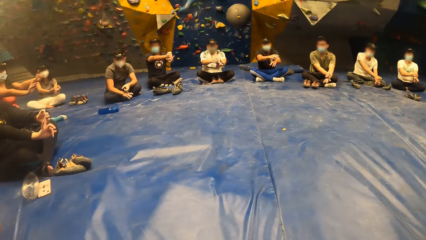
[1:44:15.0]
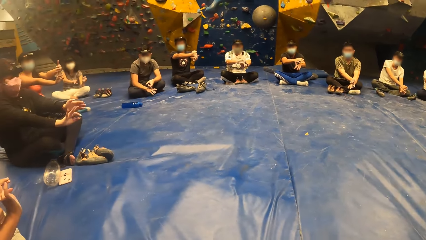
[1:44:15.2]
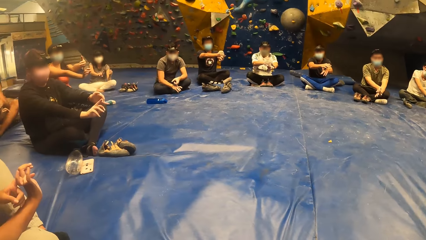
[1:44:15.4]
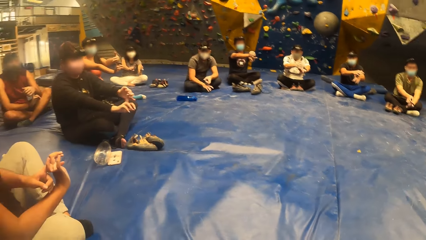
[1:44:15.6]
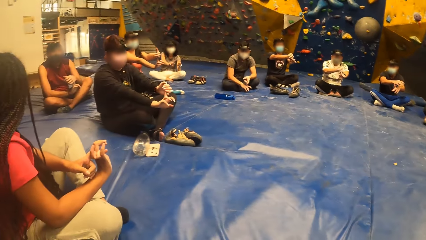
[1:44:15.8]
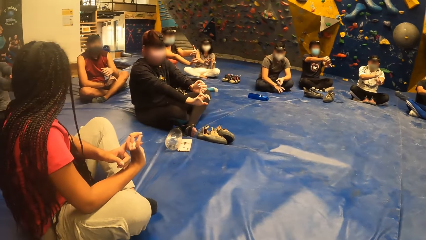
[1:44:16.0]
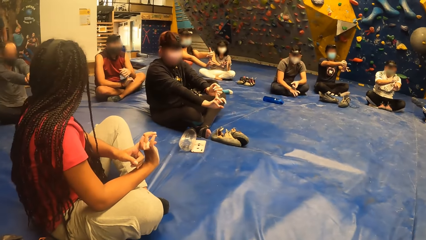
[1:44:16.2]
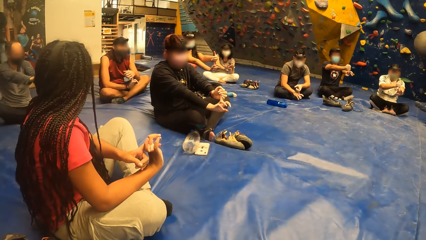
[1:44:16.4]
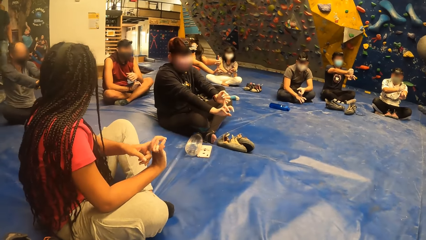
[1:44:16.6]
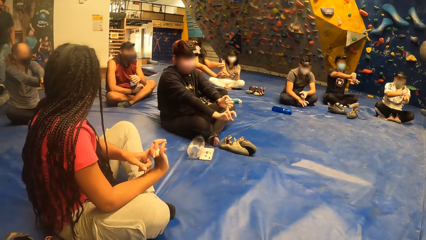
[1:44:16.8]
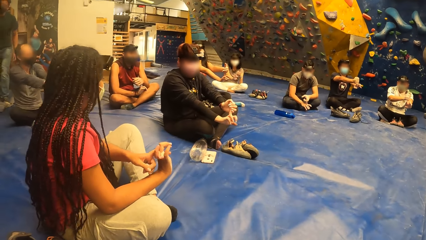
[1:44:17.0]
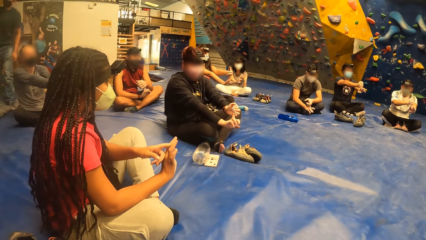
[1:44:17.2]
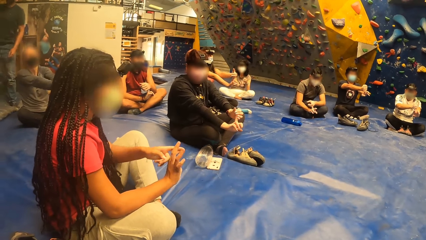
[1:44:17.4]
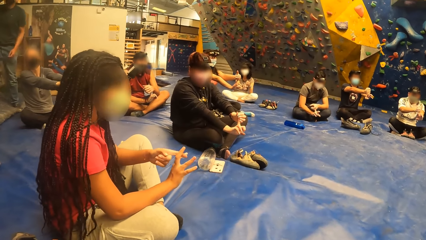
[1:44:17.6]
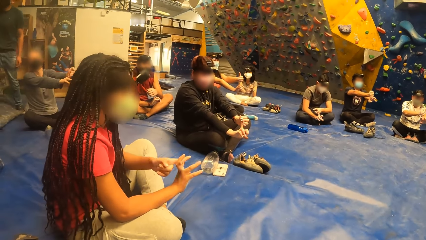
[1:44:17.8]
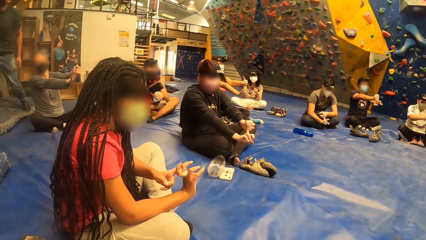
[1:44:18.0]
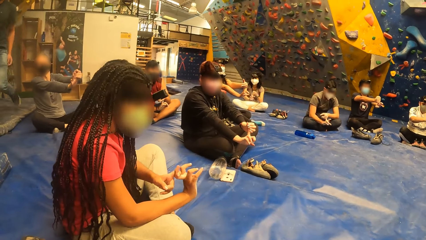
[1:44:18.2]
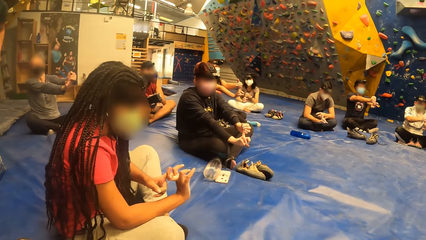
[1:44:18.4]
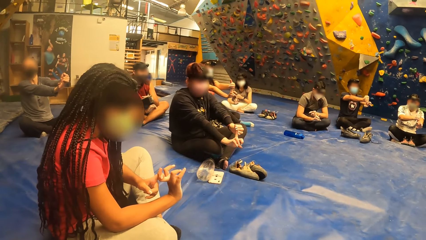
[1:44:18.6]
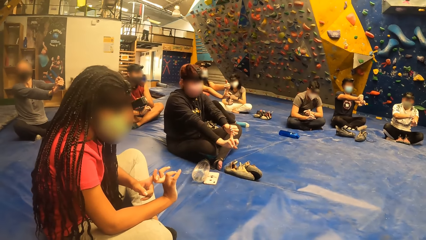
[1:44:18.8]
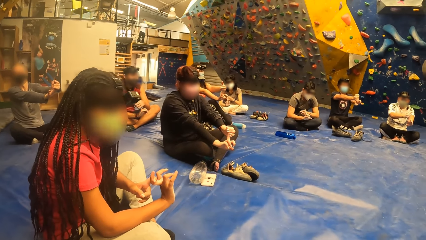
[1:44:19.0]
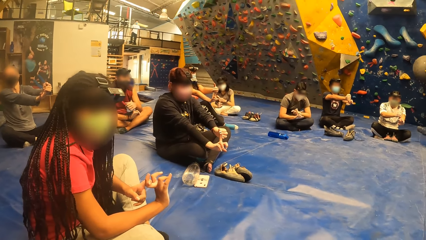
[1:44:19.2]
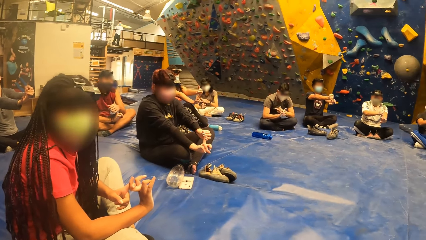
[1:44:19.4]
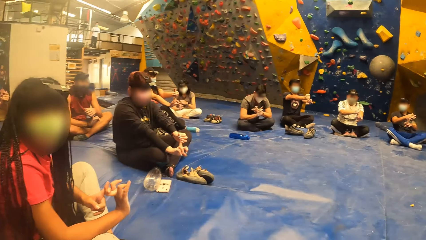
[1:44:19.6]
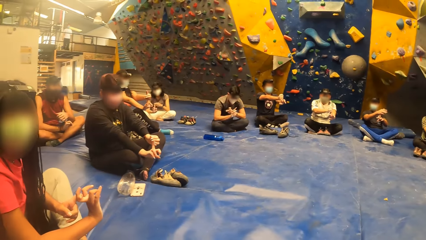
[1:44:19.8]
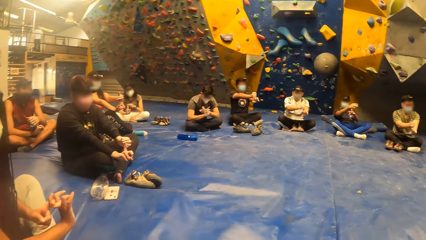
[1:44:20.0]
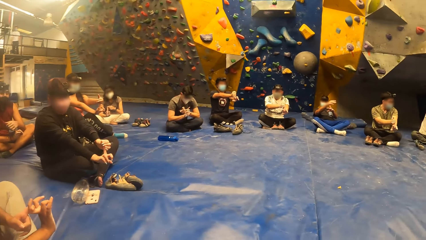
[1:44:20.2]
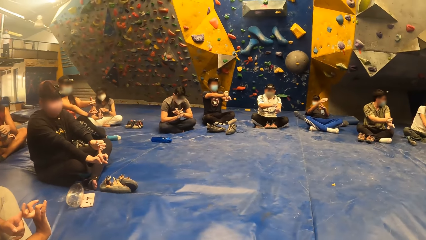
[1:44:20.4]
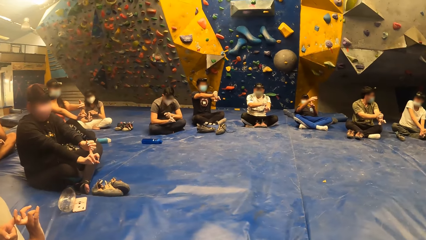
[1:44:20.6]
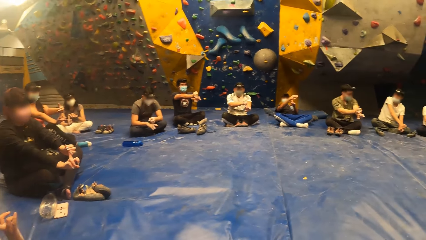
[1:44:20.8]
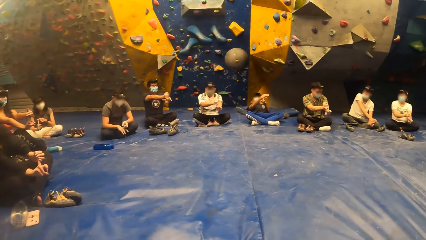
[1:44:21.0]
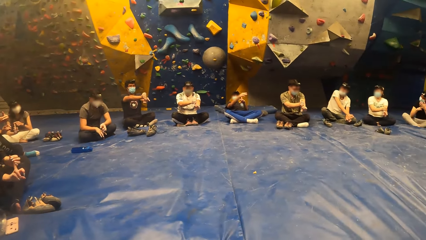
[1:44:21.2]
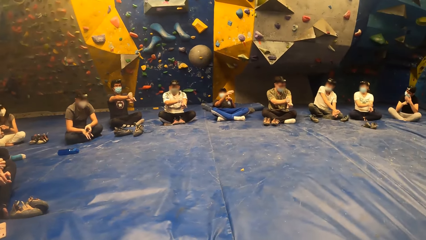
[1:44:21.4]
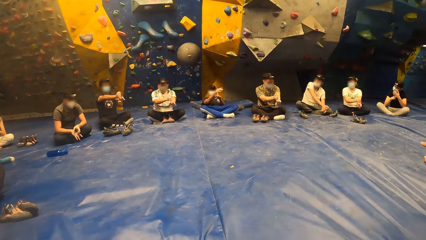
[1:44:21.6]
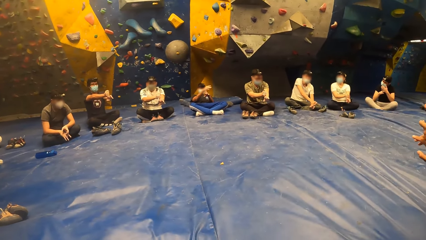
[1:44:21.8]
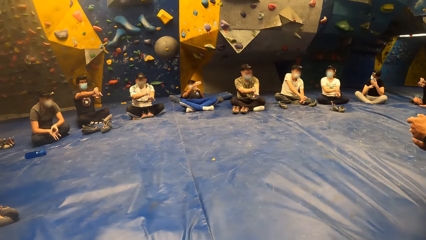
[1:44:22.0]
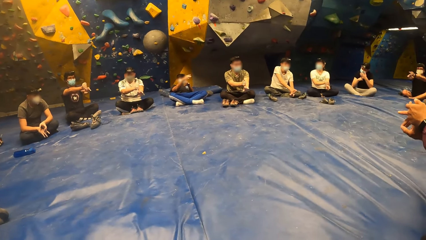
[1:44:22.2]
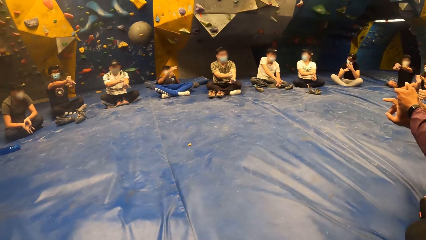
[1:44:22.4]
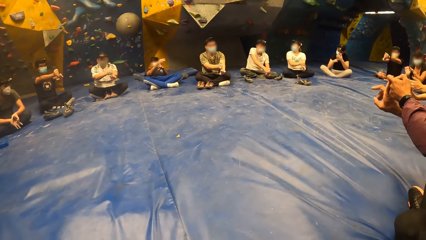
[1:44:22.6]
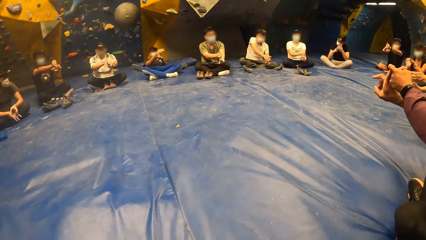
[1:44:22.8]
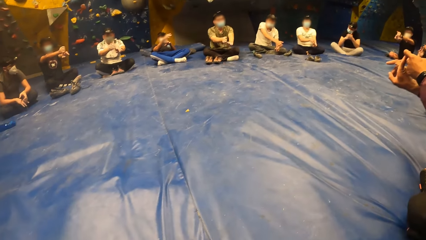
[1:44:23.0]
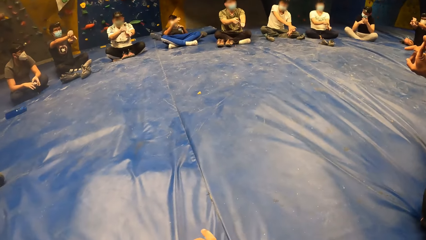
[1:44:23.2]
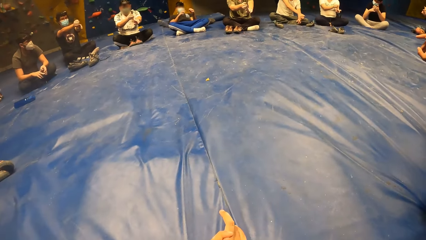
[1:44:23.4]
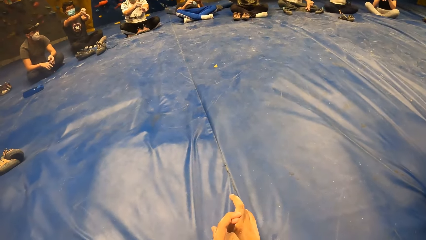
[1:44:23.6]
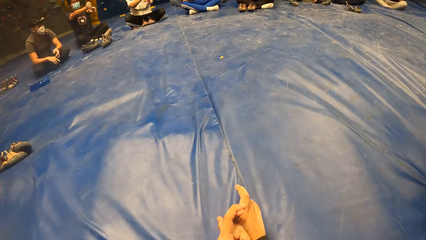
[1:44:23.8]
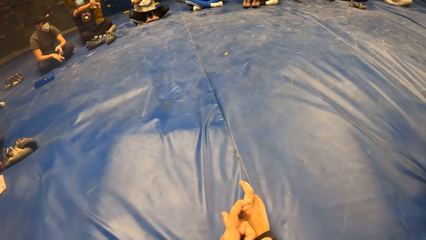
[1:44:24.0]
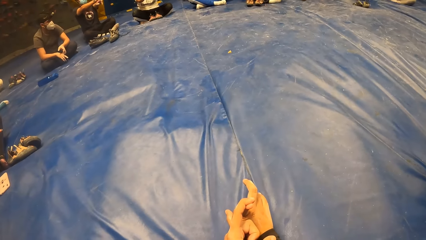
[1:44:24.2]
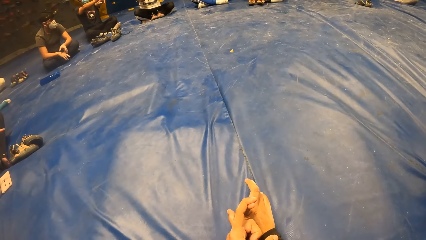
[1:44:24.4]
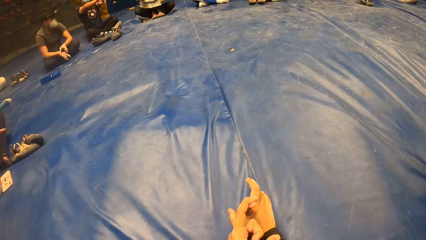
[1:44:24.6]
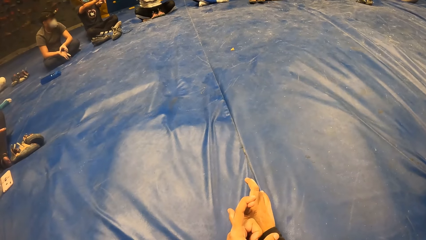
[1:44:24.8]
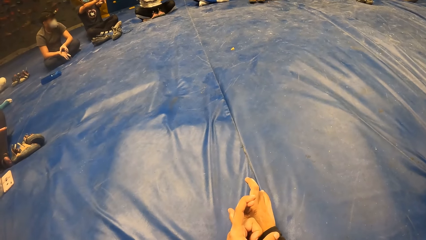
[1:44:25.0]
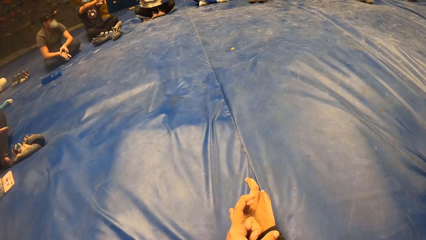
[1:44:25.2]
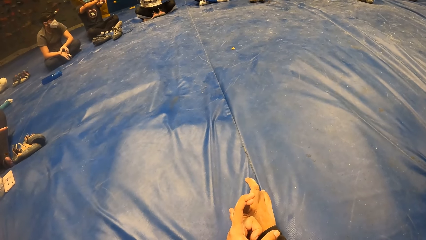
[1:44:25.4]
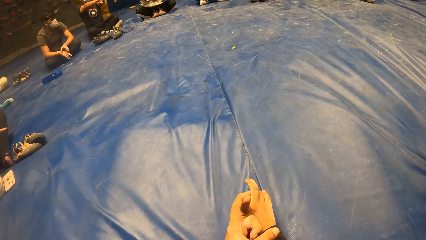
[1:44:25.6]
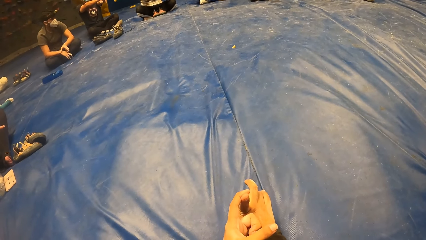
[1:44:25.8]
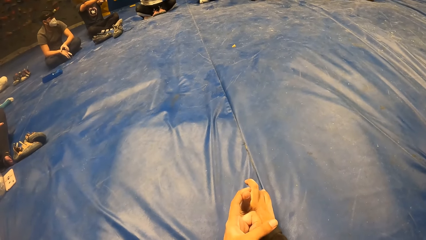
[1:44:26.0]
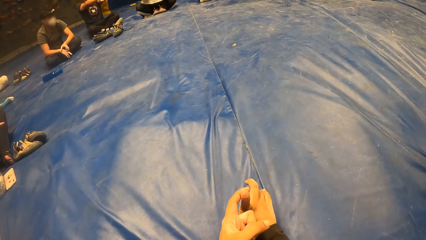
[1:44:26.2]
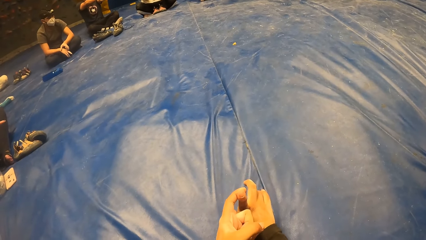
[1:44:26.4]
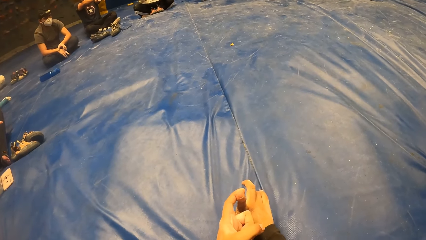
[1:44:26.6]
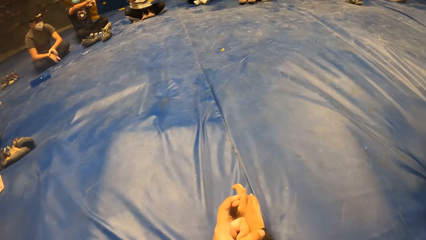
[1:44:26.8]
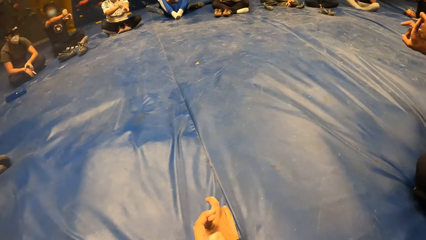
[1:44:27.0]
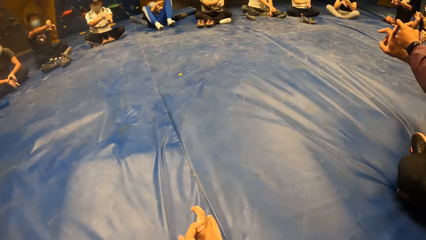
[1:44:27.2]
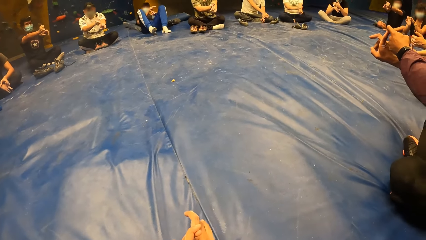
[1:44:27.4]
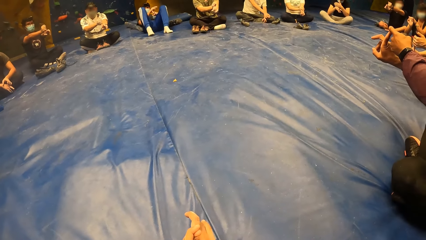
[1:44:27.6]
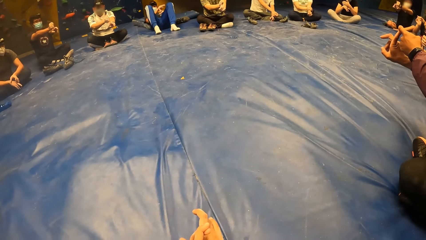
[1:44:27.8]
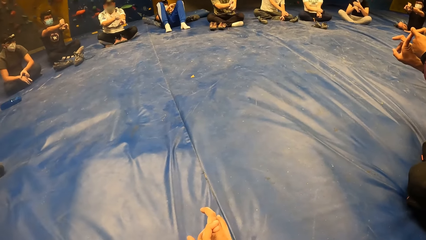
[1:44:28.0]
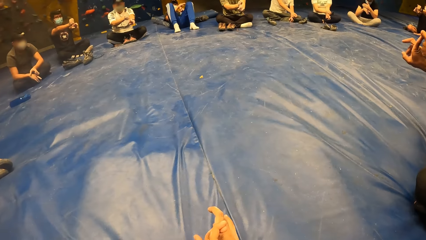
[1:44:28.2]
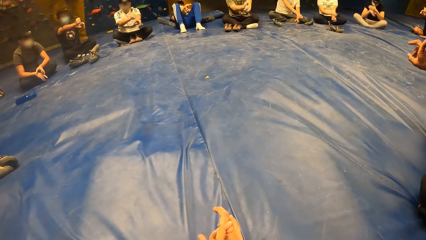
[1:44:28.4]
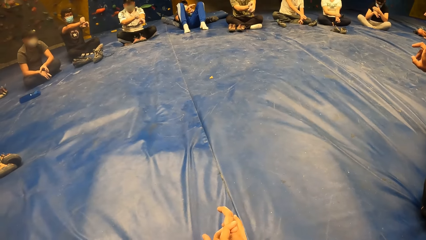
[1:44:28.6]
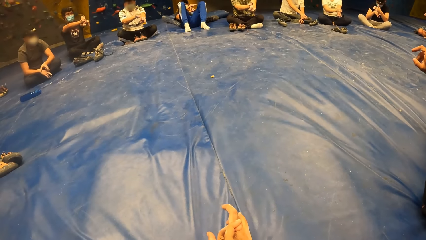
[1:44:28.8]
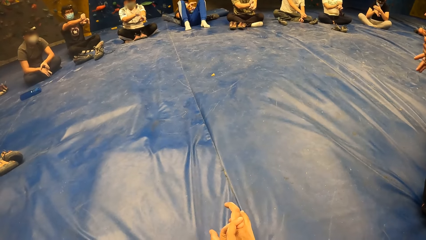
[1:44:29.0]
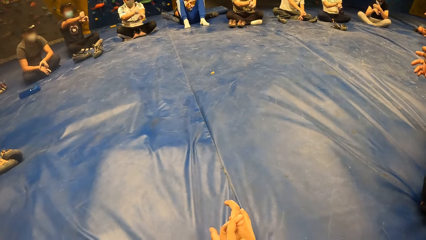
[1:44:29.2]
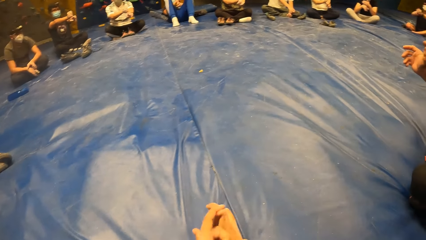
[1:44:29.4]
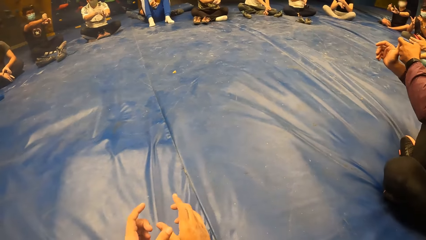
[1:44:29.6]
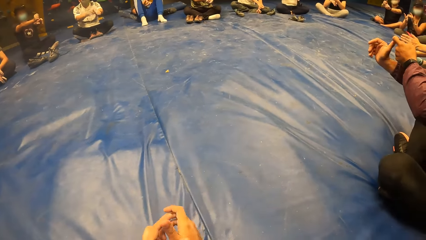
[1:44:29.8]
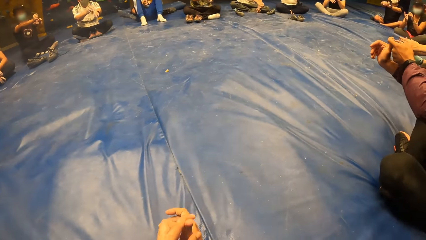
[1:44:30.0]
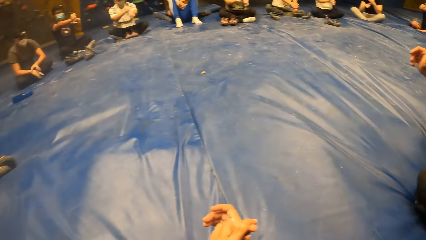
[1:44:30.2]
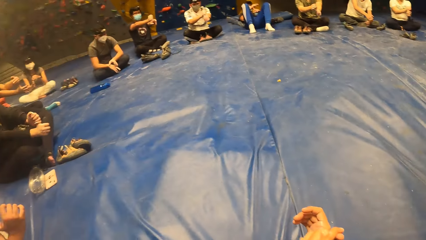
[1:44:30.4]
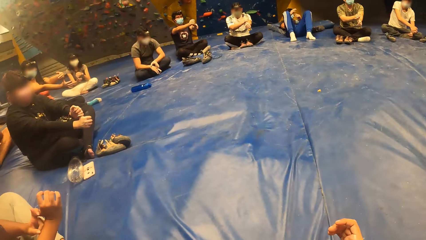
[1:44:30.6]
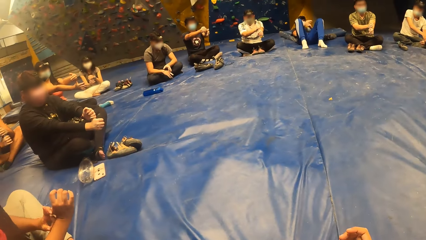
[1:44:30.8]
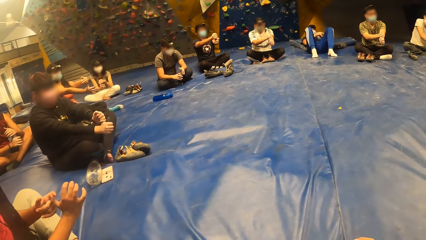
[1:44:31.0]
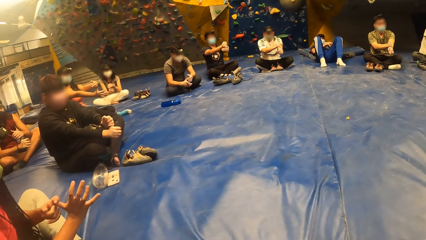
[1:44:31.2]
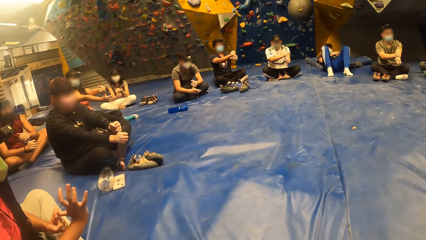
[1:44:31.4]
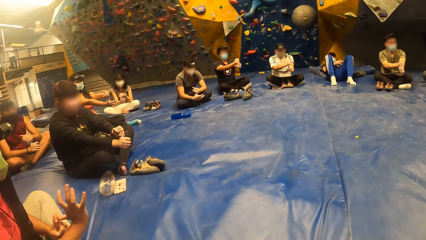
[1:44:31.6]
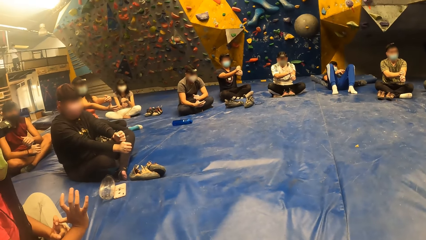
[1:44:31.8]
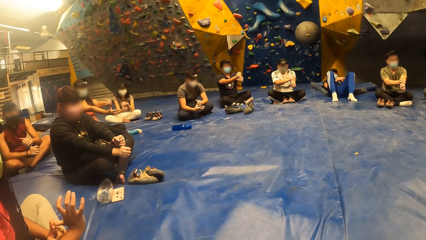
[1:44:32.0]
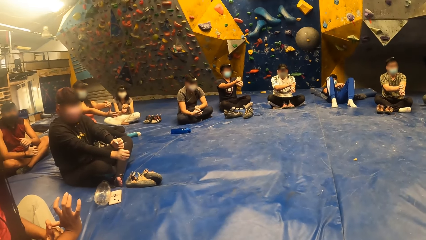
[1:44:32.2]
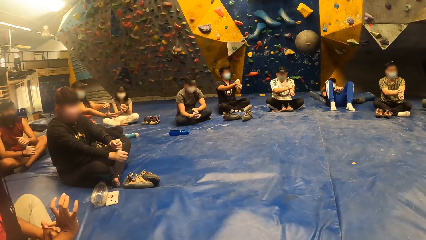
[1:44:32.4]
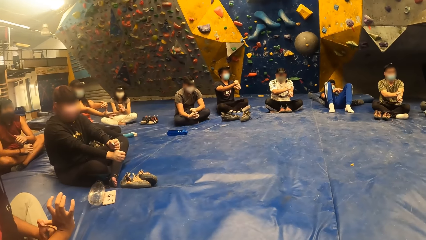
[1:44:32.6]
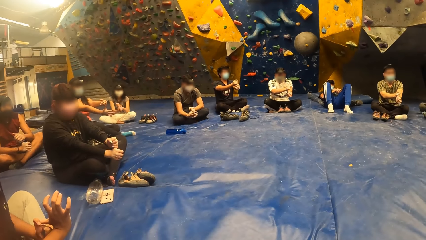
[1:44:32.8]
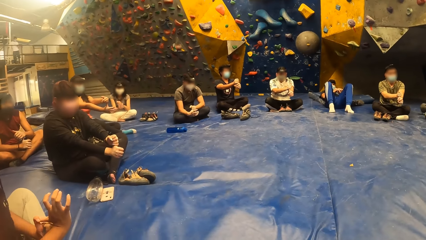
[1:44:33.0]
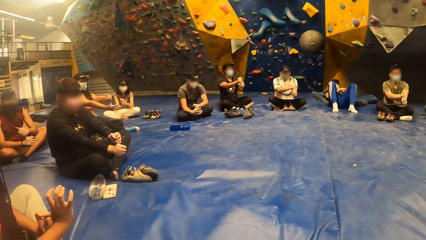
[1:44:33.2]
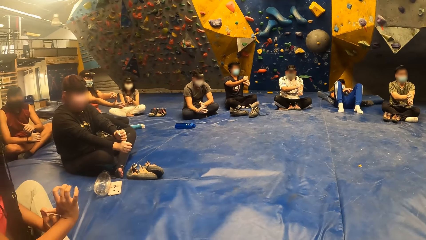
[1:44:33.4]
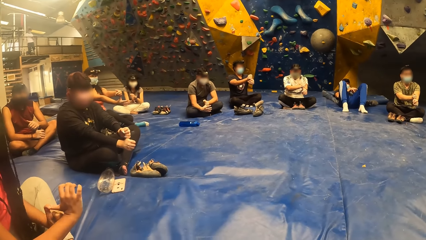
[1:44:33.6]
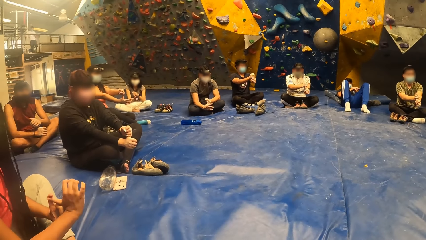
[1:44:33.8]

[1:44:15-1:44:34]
The woman interacts with the group of people. The woman holds a finger on her right hand with her left hand. The camera wearer interacts with the woman. A man holds a finger on his right hand with his left hand. The camera wearer holds a finger on her right hand with her left hand. She looks at the hands. She holds a finger on her right hand with her left hand again. She looks around.
